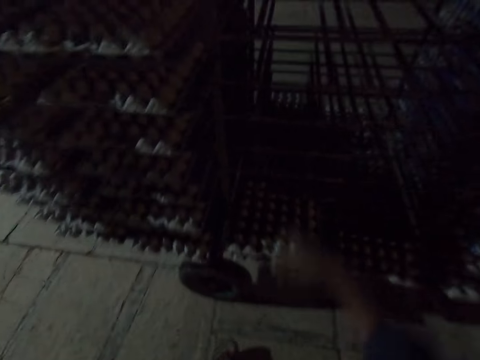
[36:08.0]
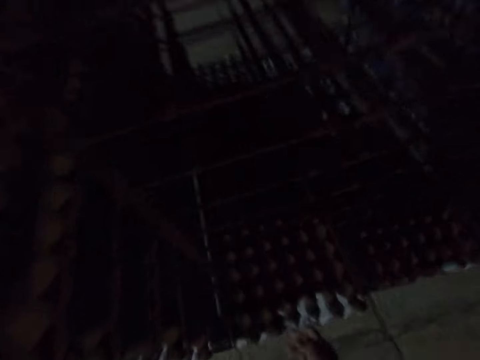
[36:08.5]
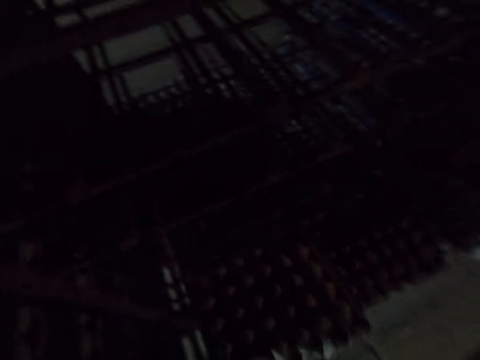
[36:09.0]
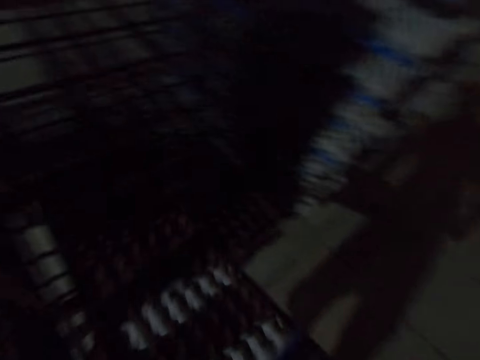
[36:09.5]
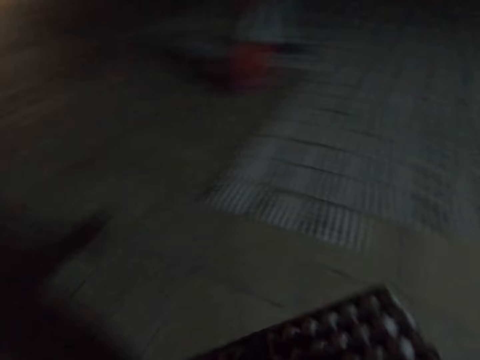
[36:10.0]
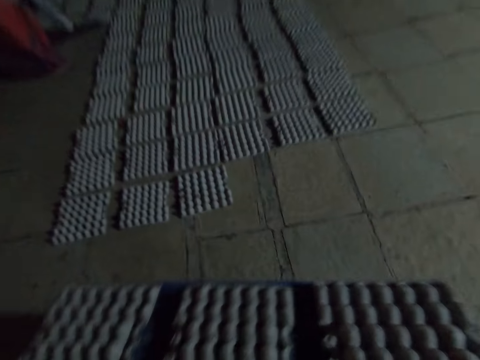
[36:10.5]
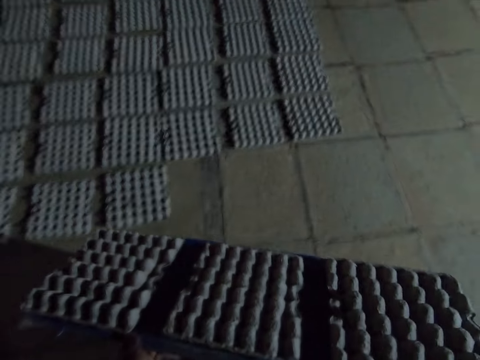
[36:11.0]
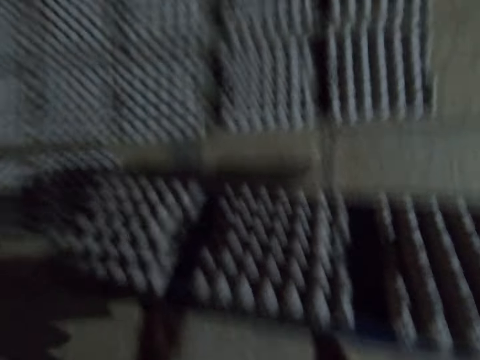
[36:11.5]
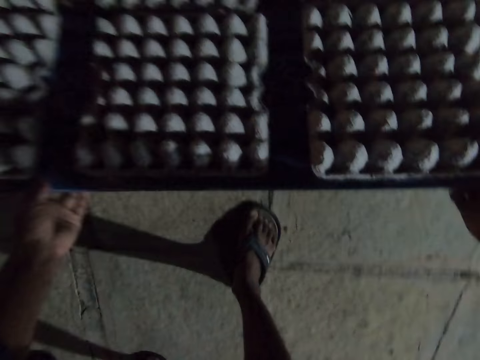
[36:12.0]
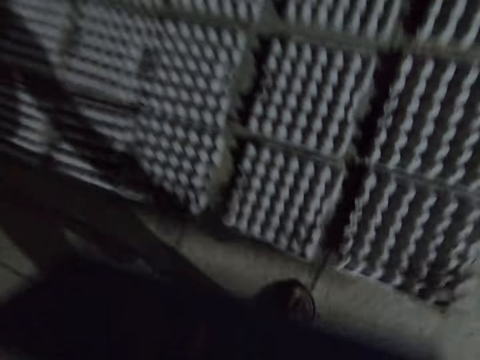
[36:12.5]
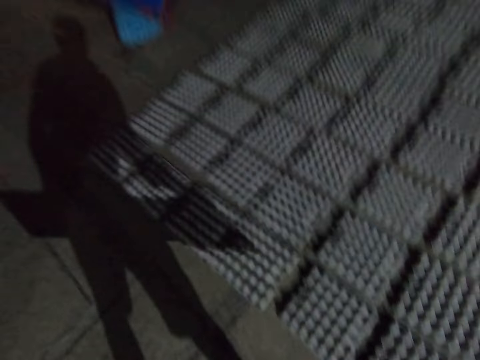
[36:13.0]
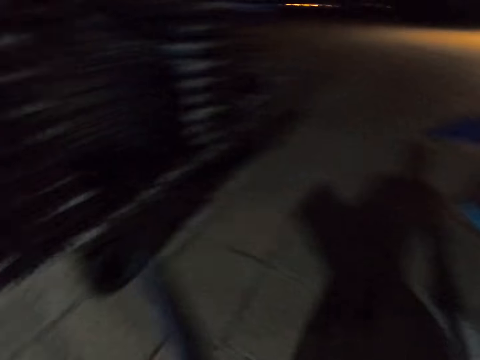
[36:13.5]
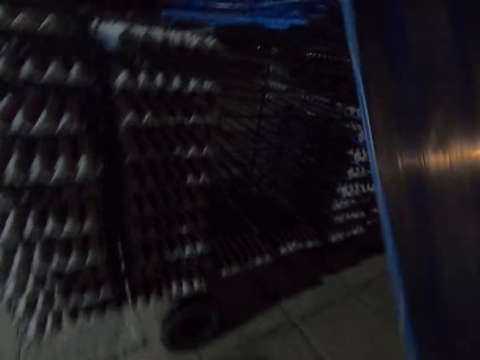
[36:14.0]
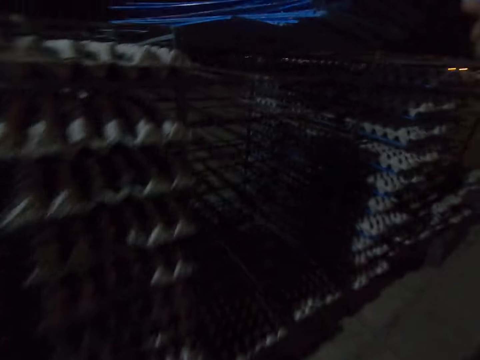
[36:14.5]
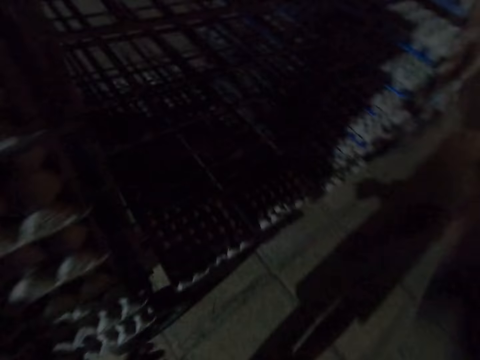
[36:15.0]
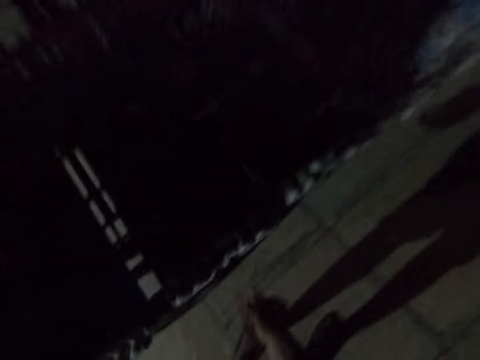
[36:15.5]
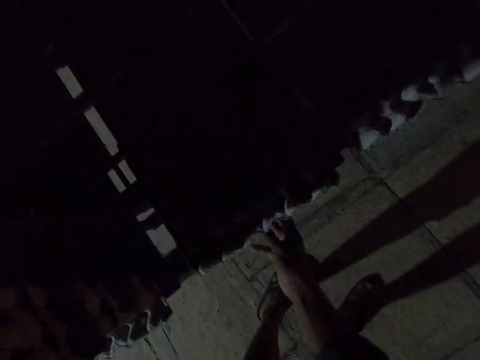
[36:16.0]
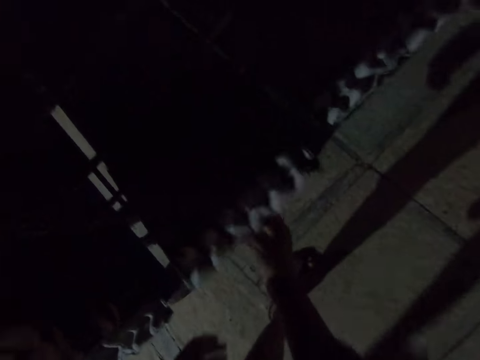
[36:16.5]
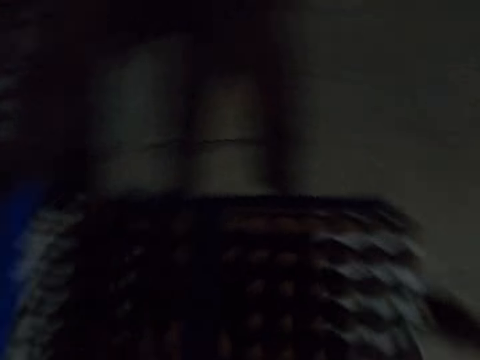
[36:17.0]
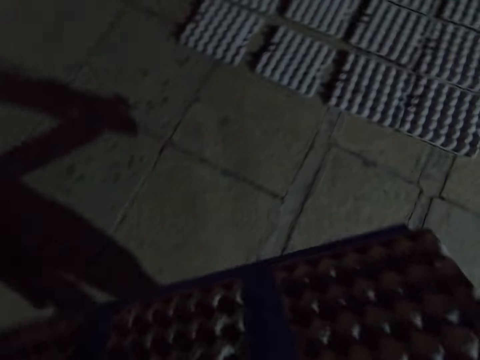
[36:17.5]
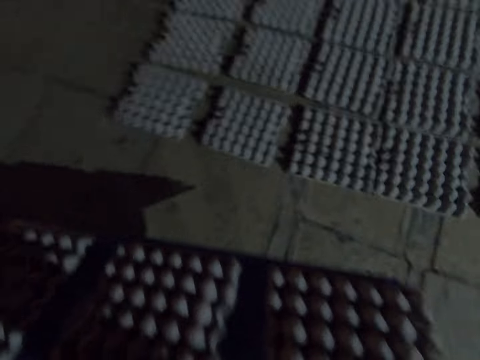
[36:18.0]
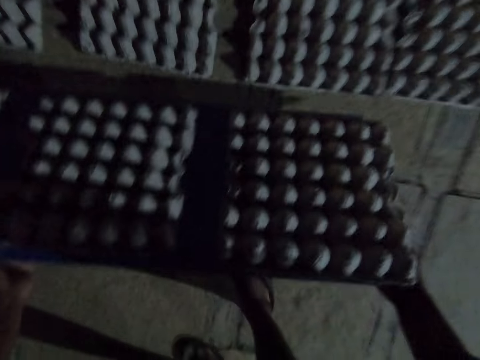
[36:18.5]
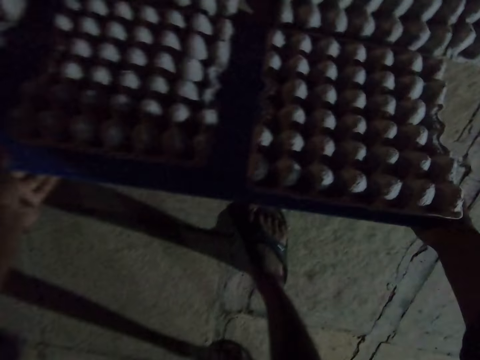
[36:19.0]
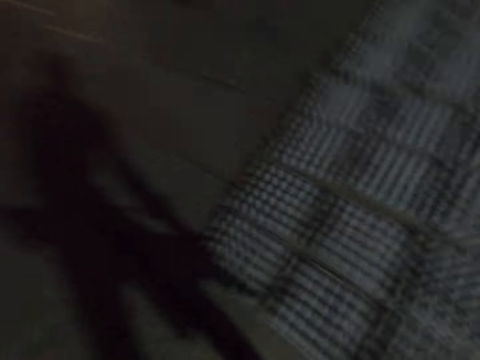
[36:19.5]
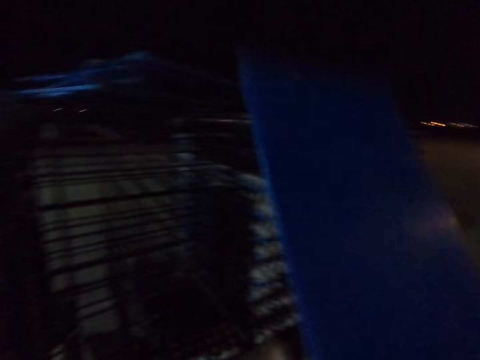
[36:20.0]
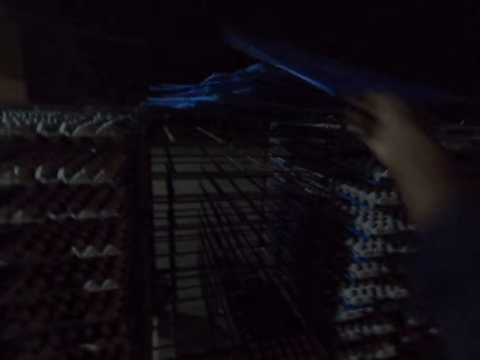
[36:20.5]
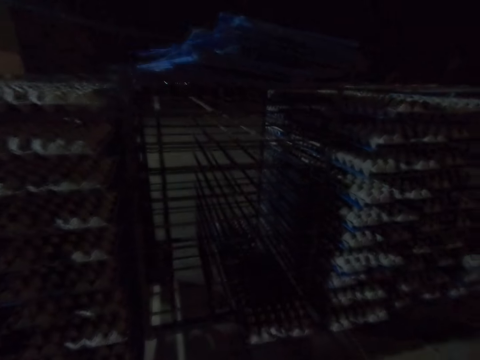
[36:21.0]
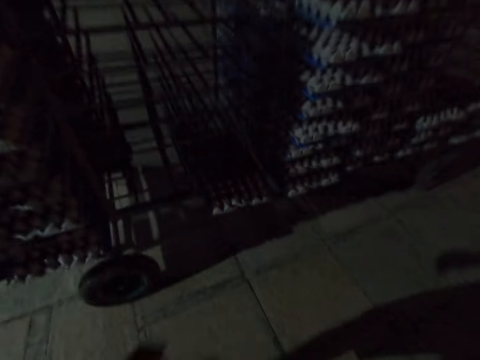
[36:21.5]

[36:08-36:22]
The camera wearer picks egg trays from the rack. They pull the plastic board from the trolley. They walk around the compound. They place the paper egg trays on the floor. They walk across the warehouse. They place the plastic board on the trolley. They pull the plastic board from the trolley. They pick egg trays from the rack. They walk around the compound. They place the paper egg trays on the floor. They look around. They place the plastic board on the trolley.

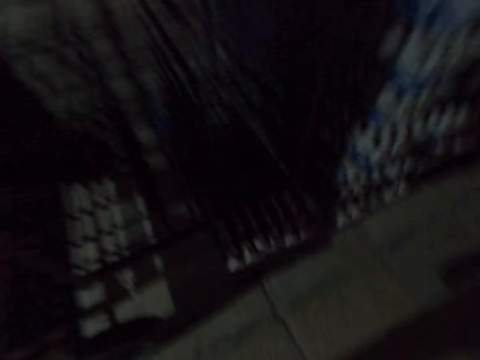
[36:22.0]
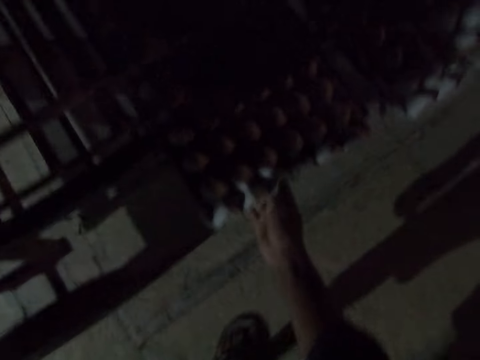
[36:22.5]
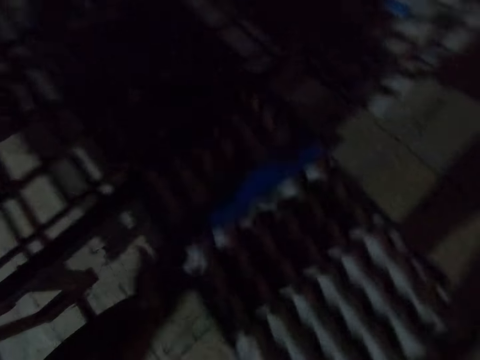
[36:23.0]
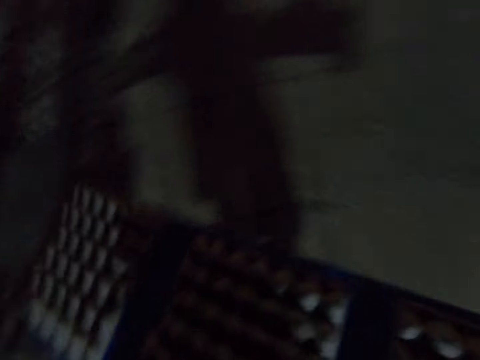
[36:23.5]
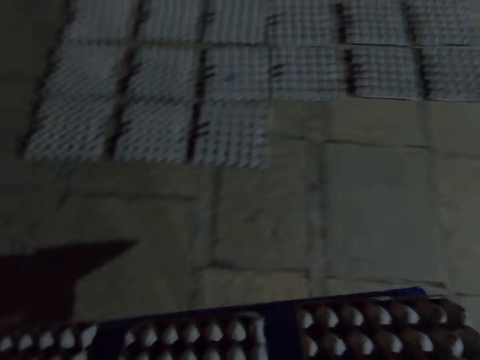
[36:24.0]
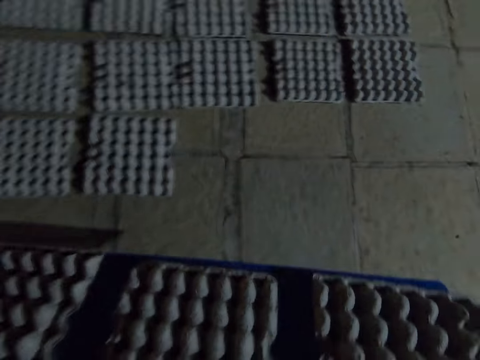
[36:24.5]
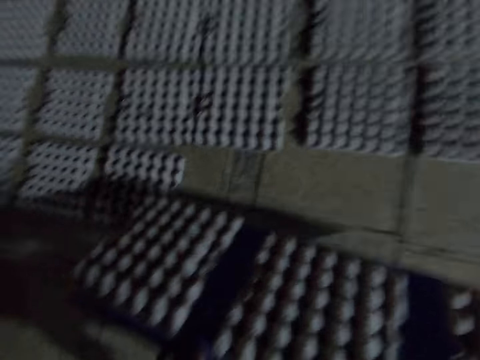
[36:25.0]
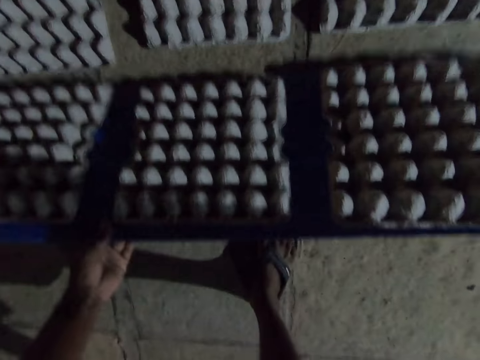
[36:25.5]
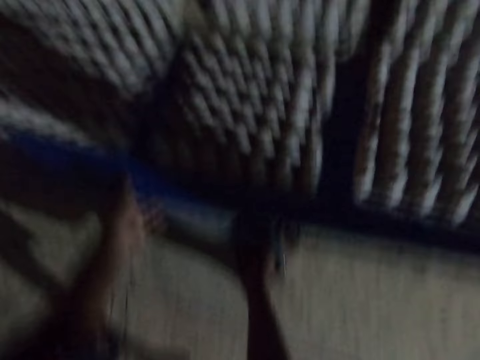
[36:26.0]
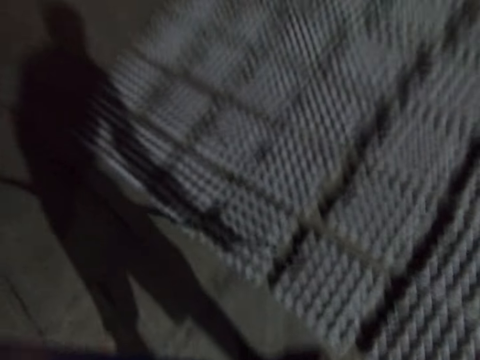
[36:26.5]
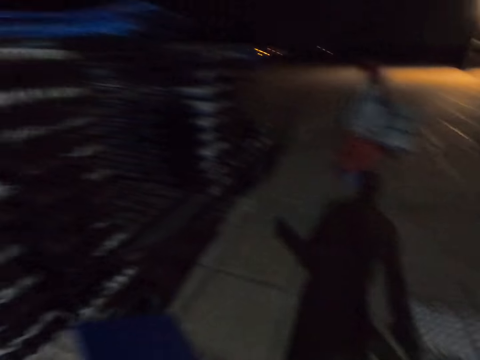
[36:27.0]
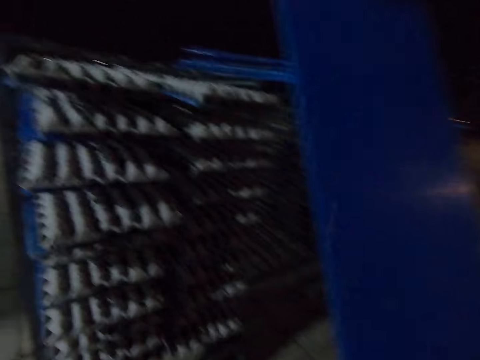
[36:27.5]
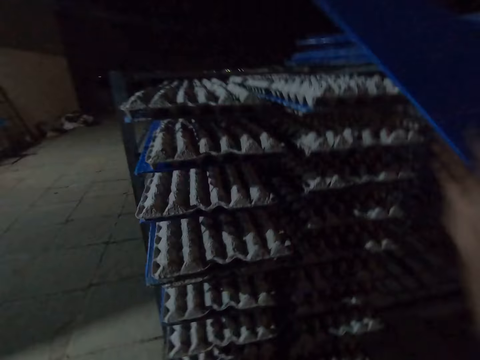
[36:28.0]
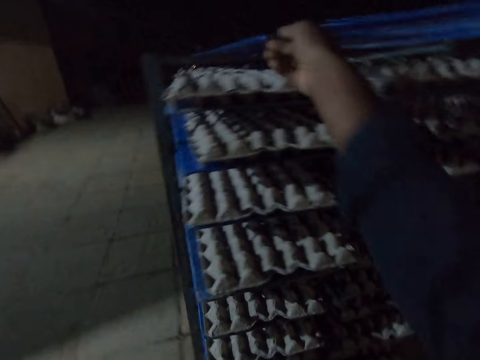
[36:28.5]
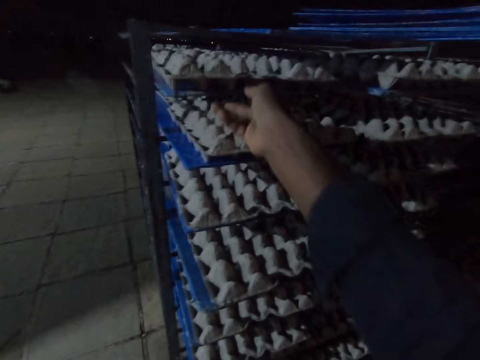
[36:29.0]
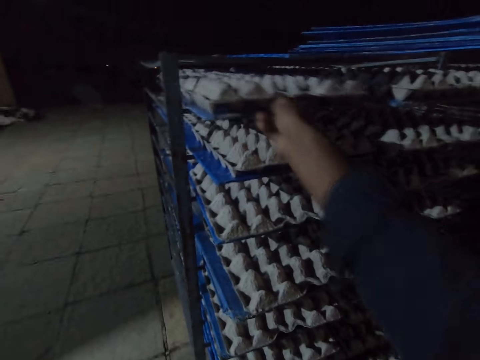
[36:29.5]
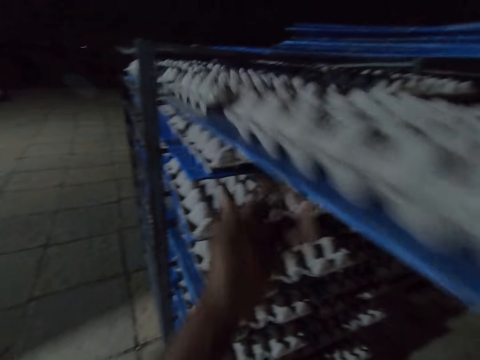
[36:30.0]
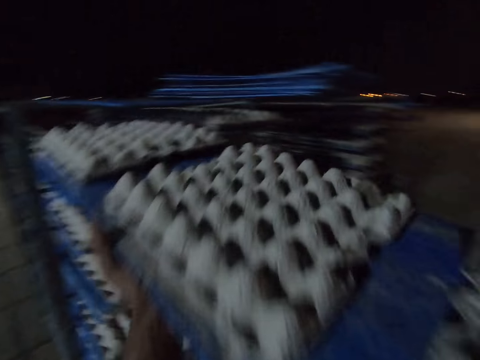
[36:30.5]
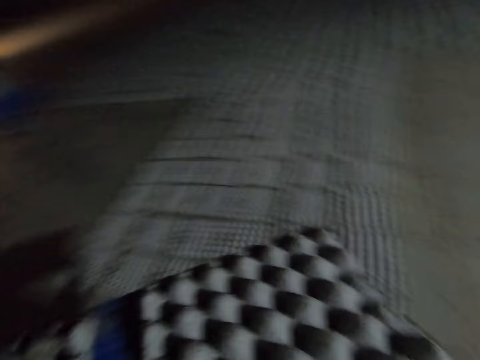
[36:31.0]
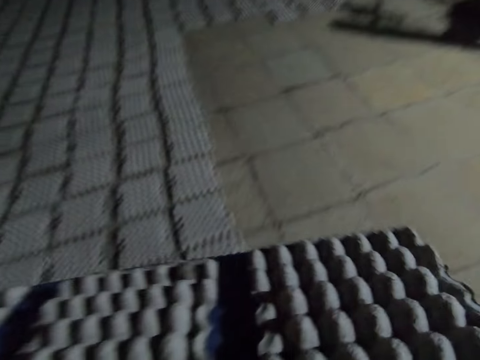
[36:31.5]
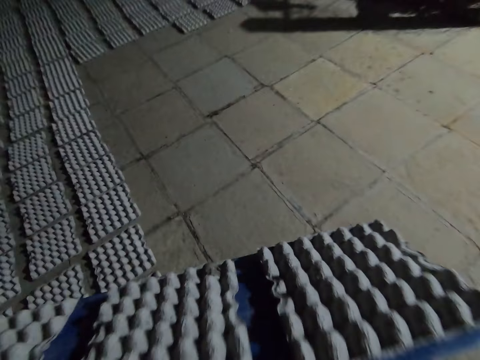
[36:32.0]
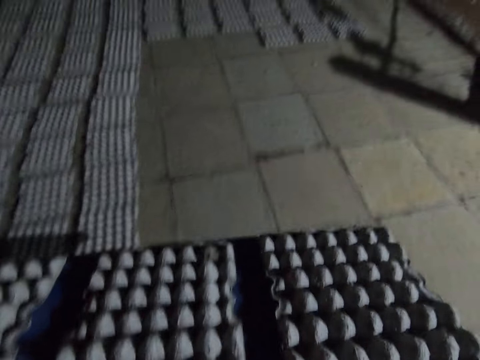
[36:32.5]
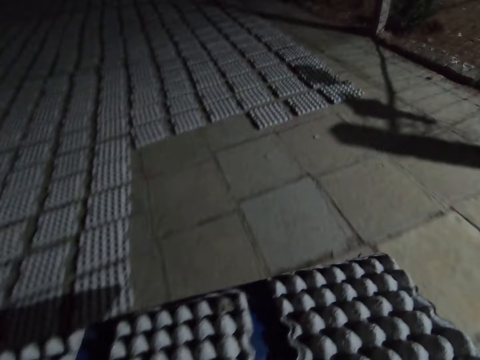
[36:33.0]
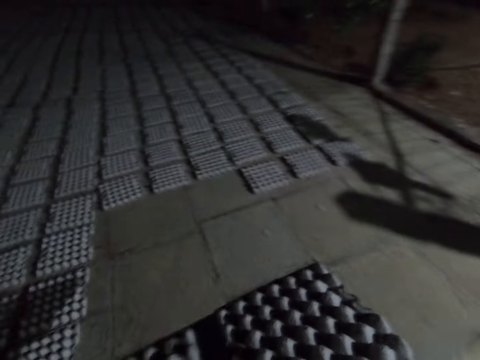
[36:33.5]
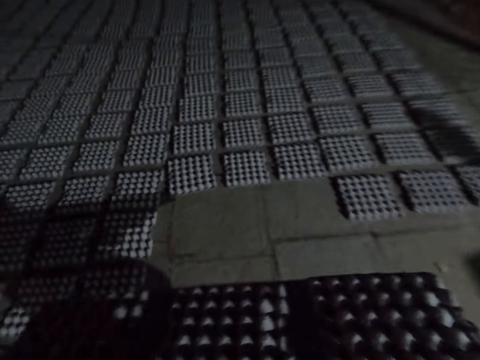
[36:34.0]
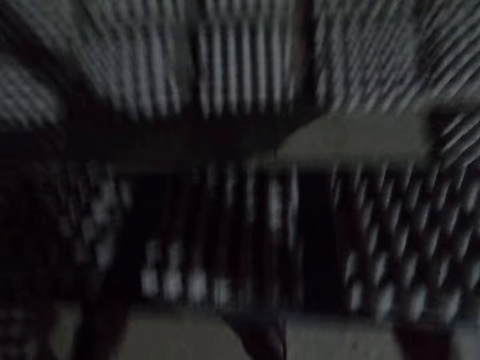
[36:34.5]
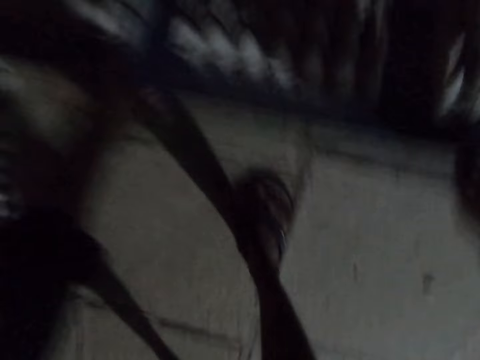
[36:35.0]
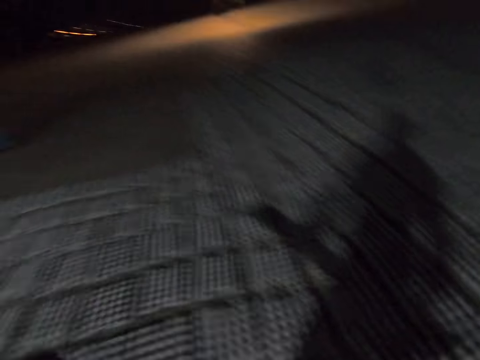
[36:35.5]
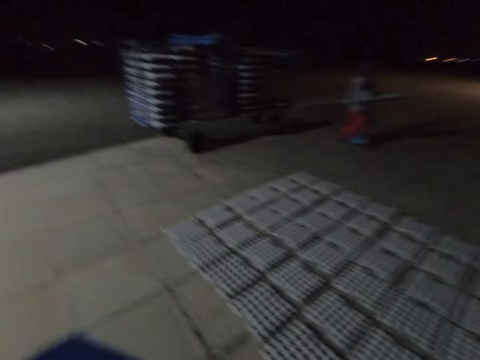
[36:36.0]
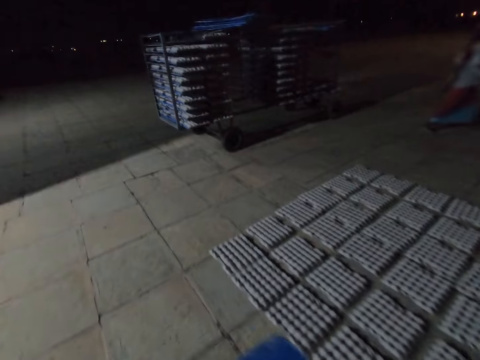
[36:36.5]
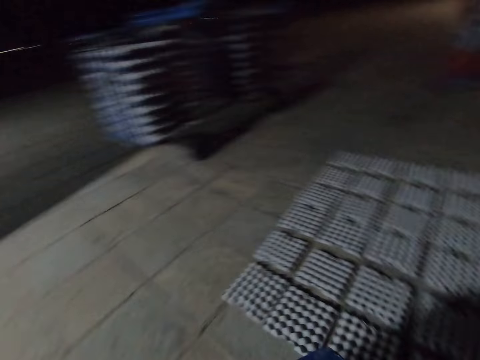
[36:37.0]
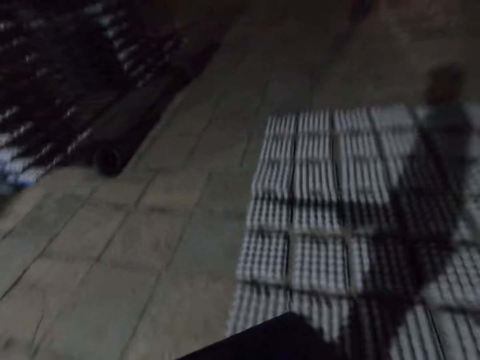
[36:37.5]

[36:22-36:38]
The camera wearer walks across the warehouse. They pull the plastic board from the trolley and pick egg trays from the rack. They walk across the warehouse and place the paper egg trays on the floor. They walk across the warehouse and place the plastic board on the trolley. They pick the egg trays from the rack and pull the plastic board from the trolley. They walk across the warehouse and place the paper egg trays on the floor. They walk across the warehouse.
